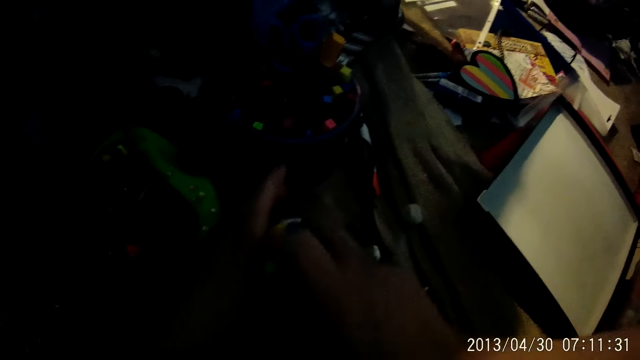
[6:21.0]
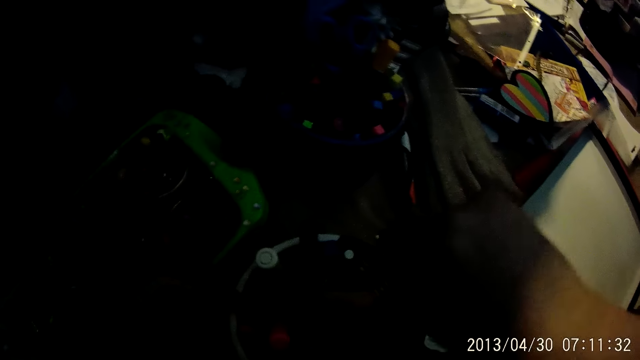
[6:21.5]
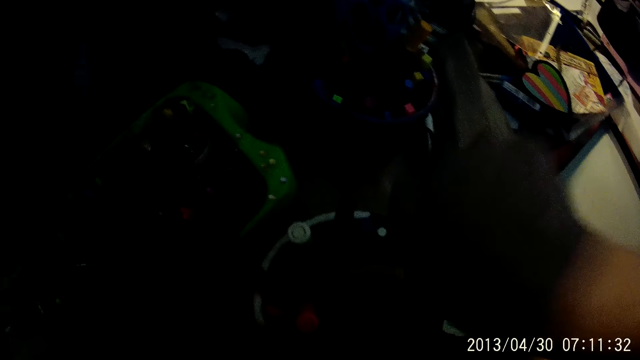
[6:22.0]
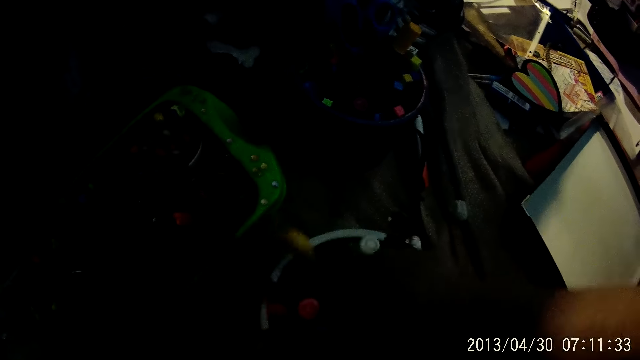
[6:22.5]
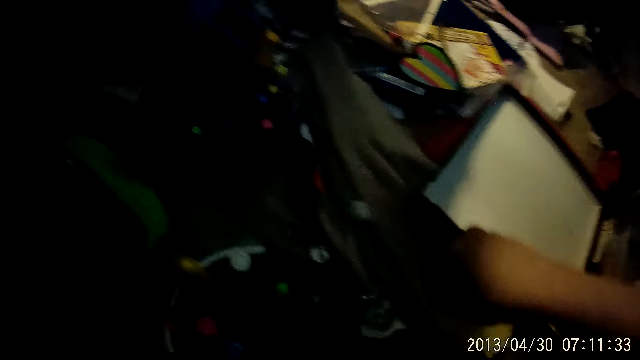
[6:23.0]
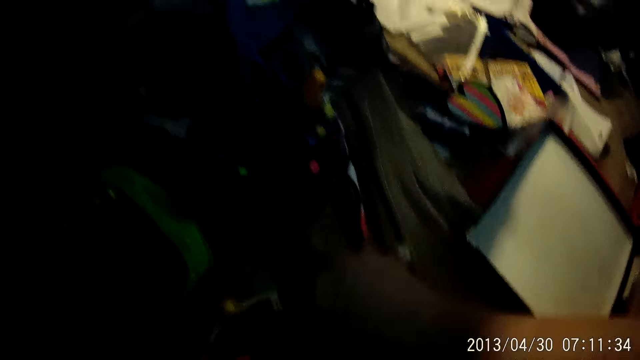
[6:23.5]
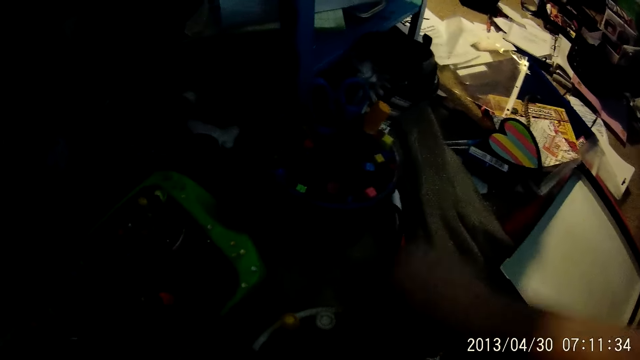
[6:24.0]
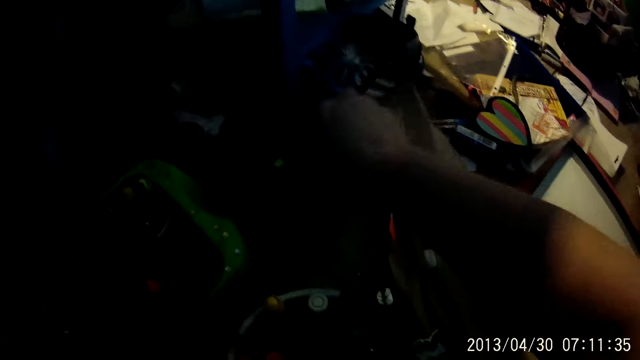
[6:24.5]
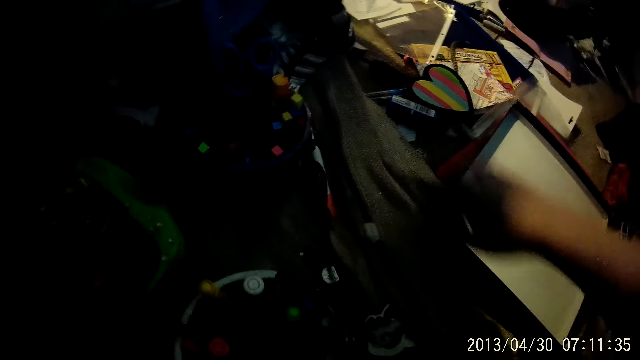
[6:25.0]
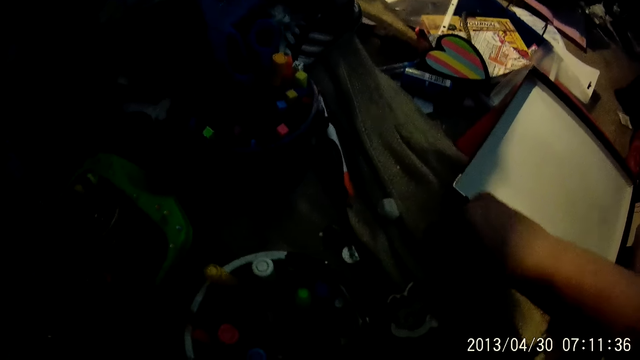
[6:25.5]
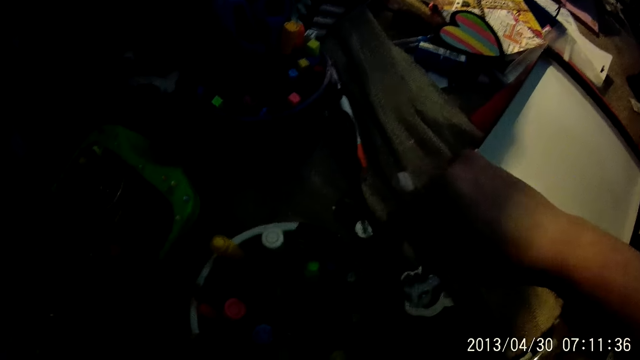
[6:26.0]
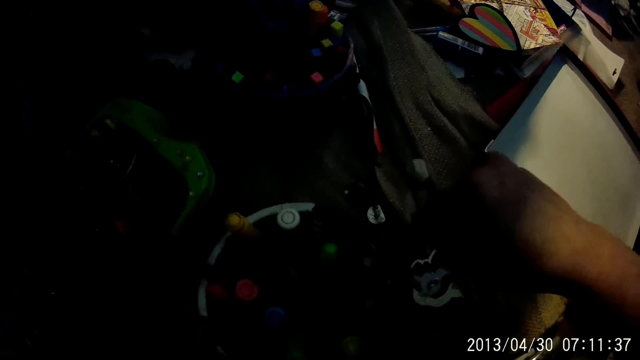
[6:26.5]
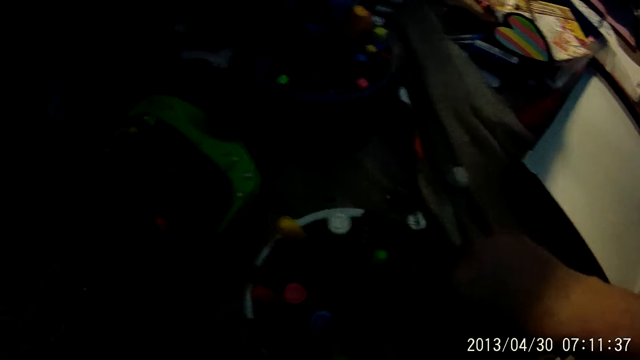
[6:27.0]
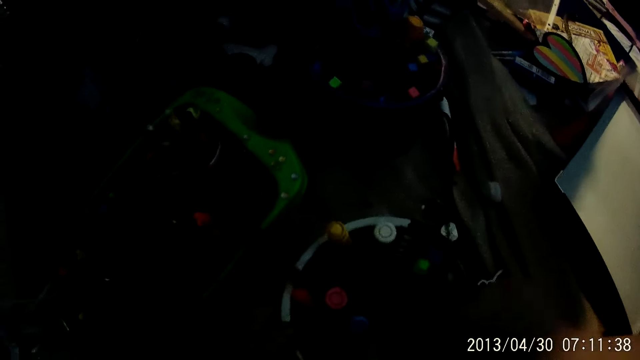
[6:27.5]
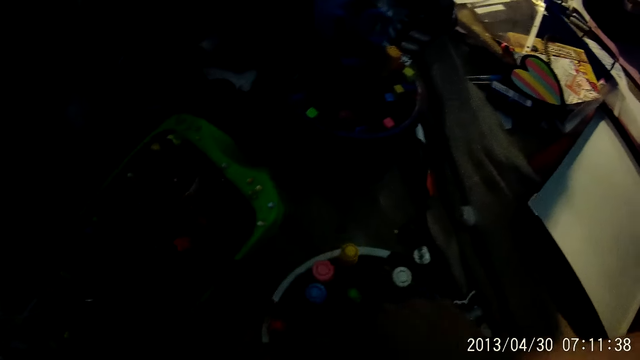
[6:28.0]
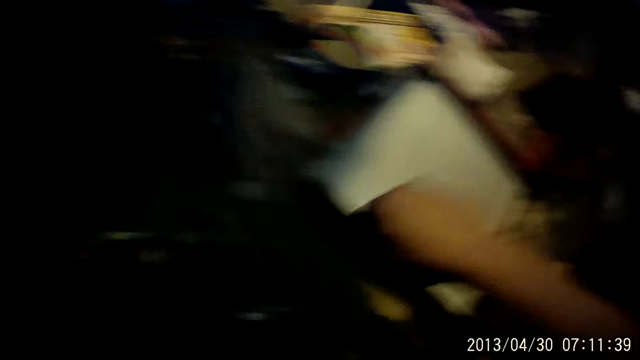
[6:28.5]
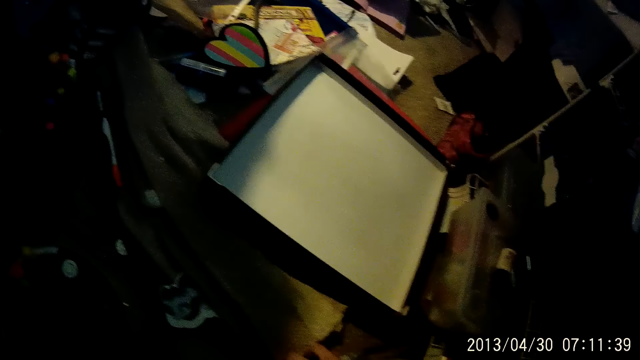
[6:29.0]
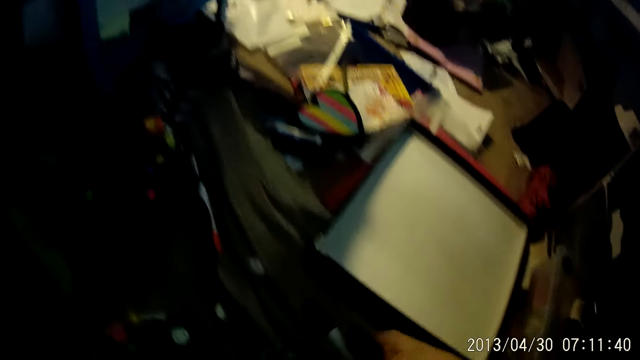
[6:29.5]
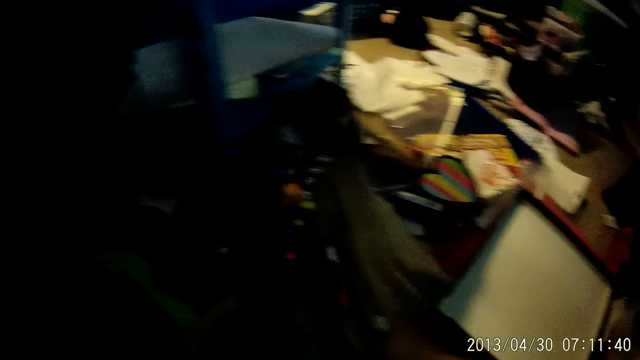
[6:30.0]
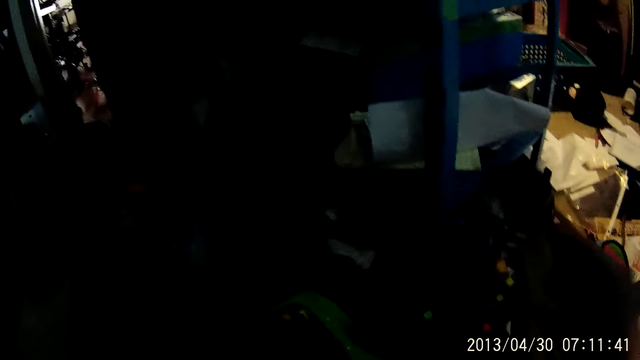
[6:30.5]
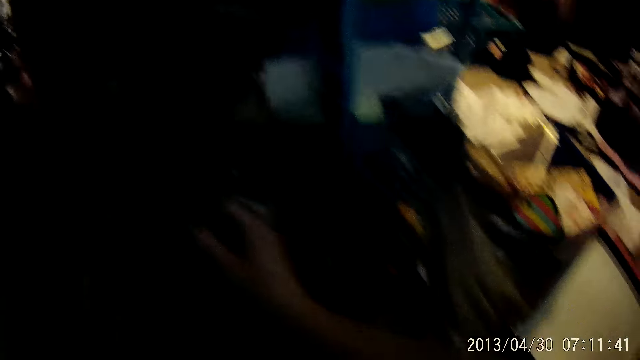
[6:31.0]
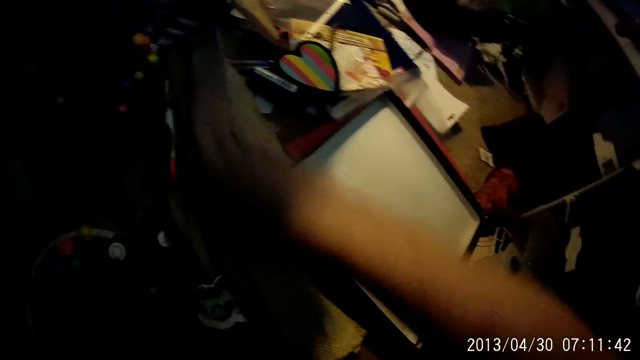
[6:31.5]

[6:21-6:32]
The camera wearer fits the marker pens. They pick up a marker pen and put the marker pen in the trash can. They move their right hand. They align the marker pens. They pick up marker pens and put the marker pen in the trash can.

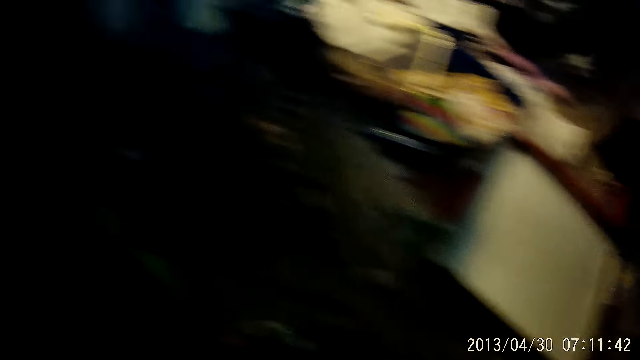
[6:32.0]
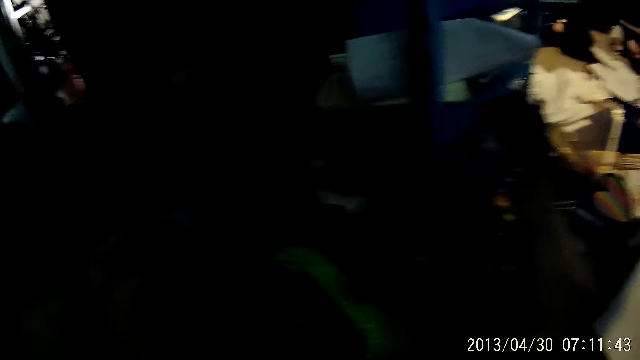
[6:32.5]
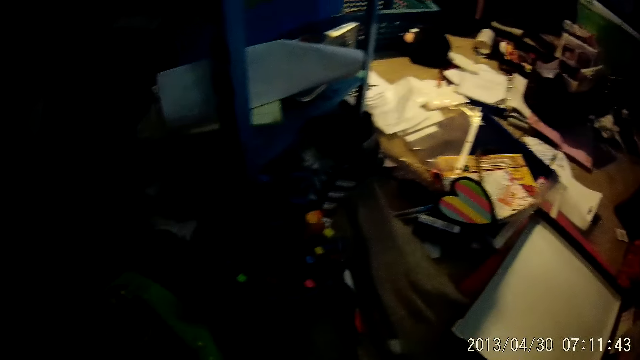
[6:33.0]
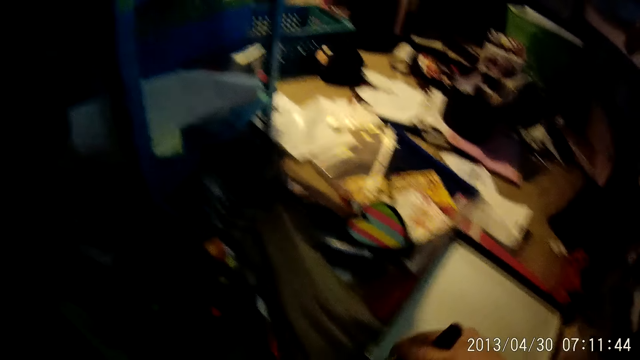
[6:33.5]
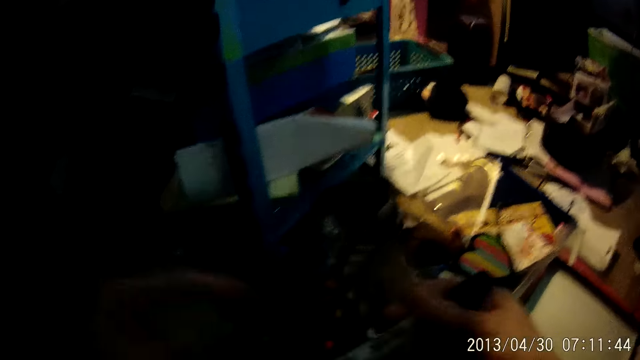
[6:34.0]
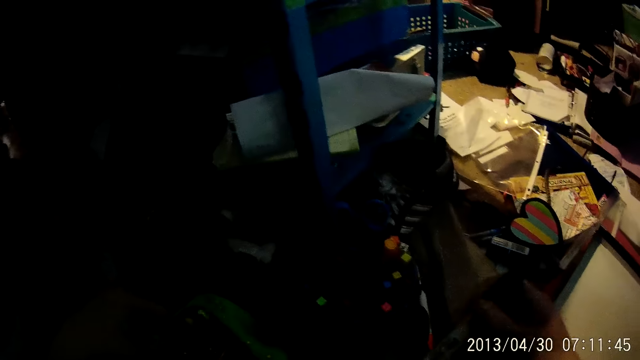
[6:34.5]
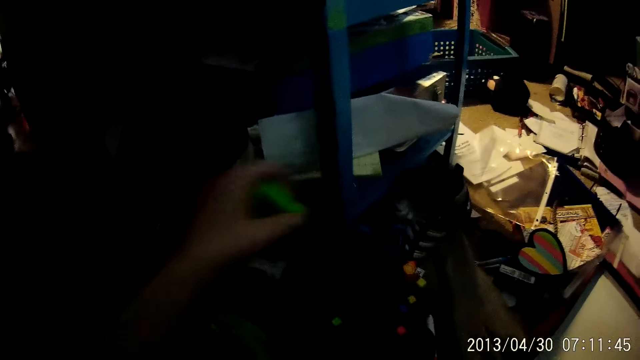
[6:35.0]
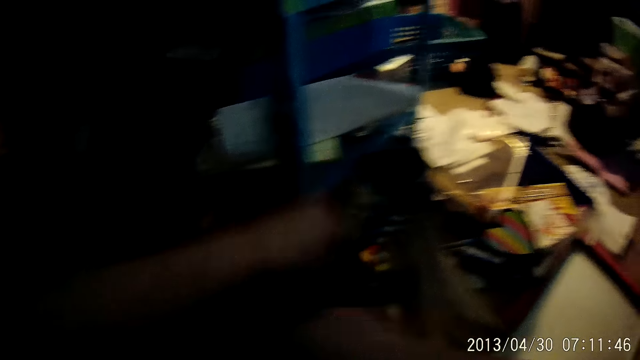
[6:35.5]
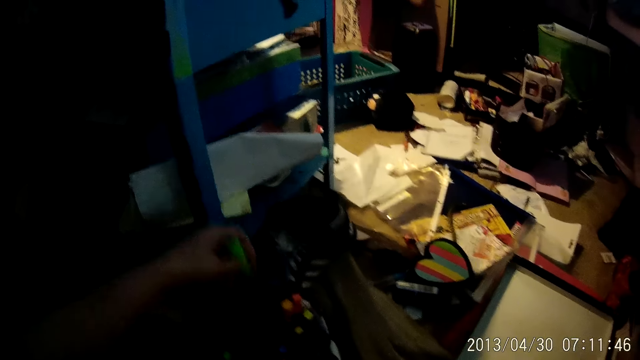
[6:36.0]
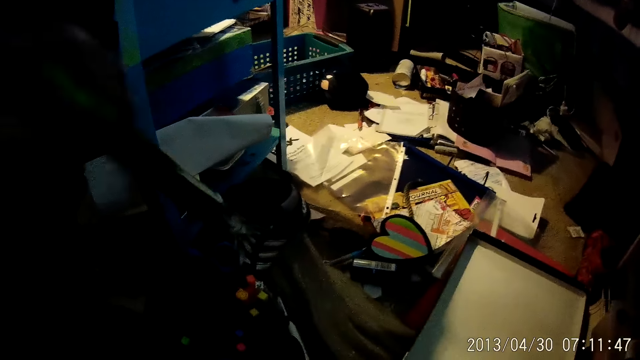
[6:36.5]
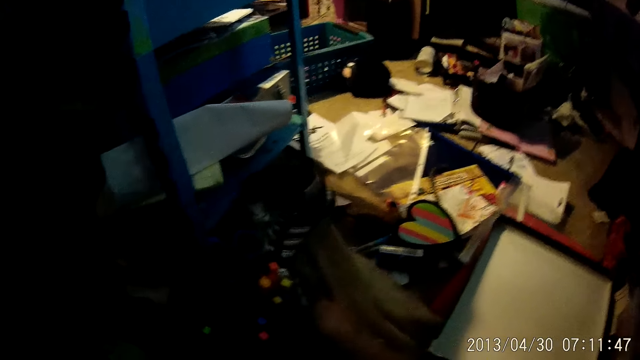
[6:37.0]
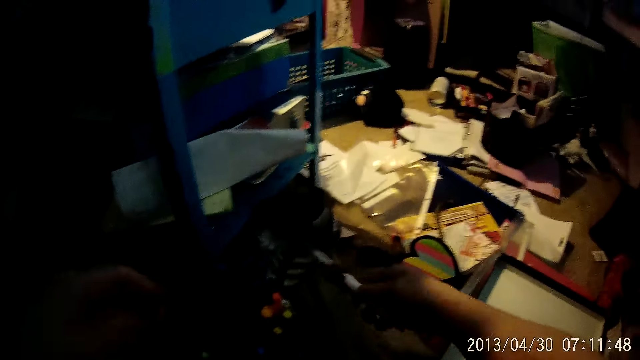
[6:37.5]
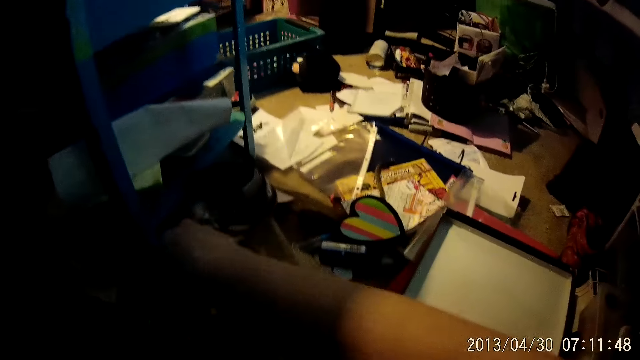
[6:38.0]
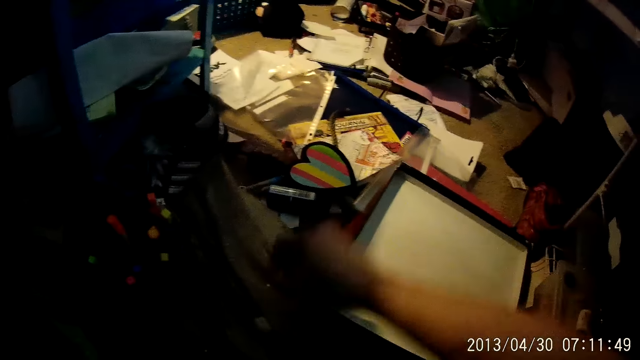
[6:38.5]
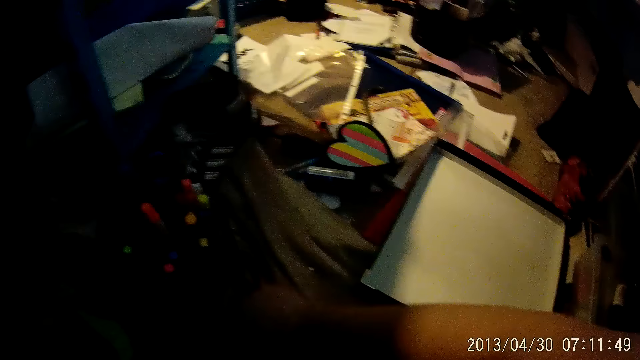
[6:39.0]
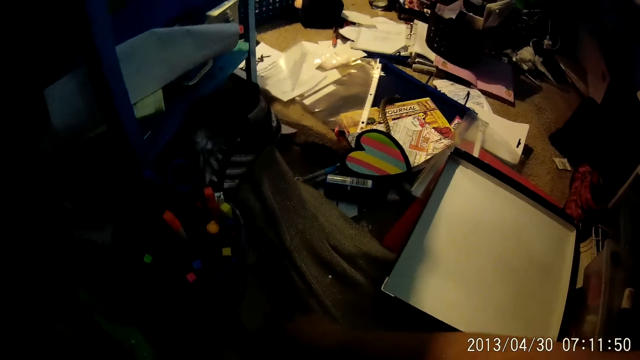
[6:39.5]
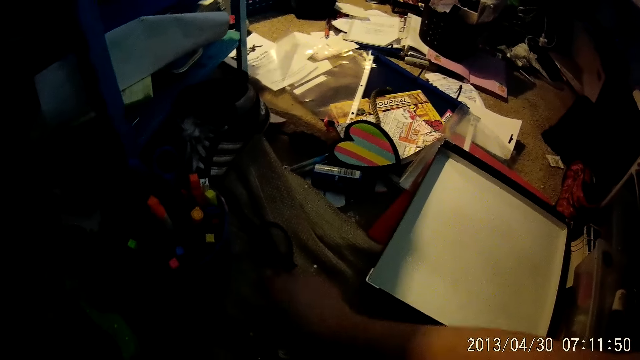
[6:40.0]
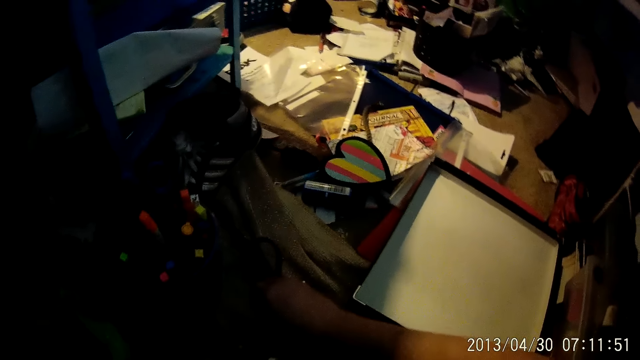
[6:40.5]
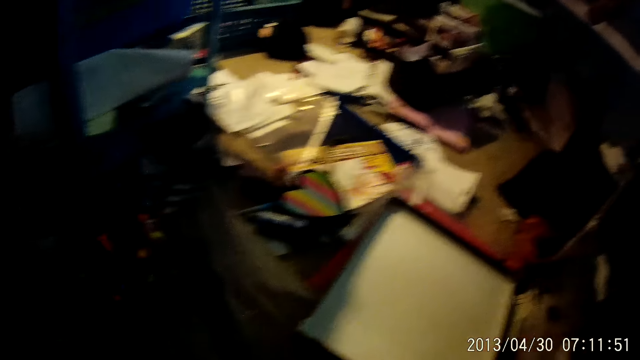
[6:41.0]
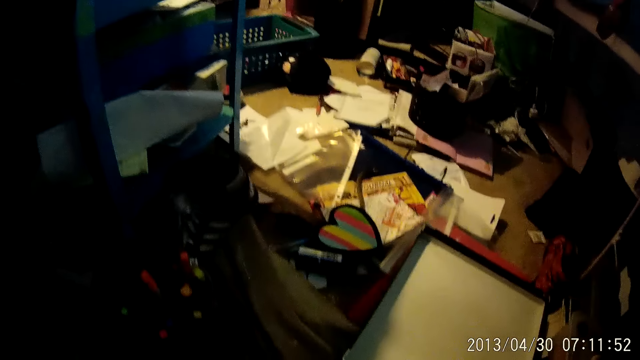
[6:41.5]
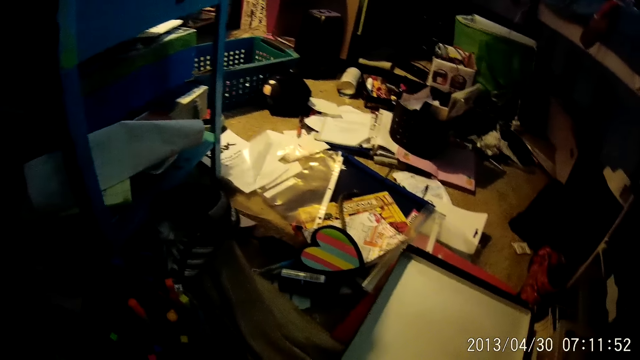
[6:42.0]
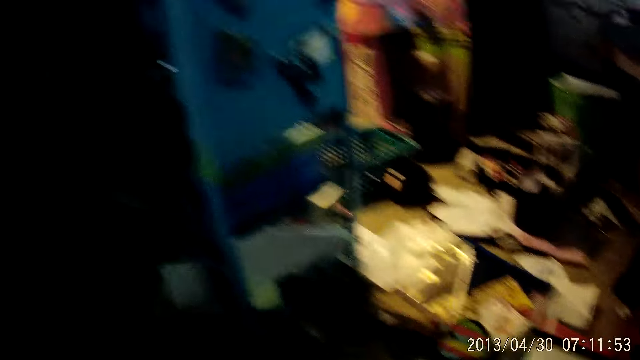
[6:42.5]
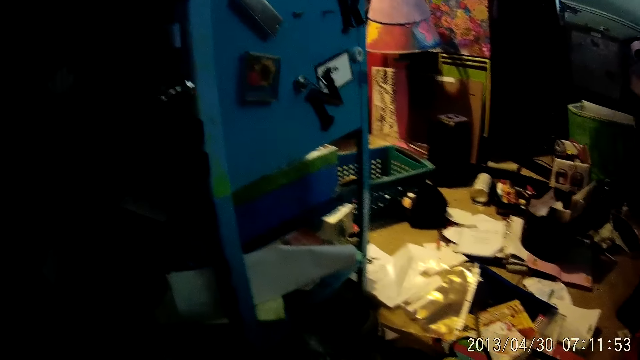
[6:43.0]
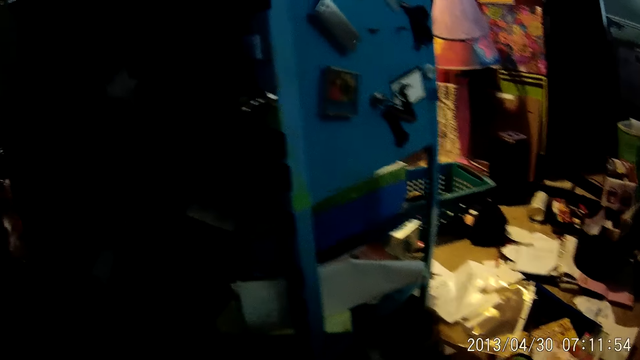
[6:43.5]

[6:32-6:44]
The camera wearer picks up marker pens. They pick up a marker pen with the left hand and put the marker pen in the trash can. They lift the marker pen and put the marker pen in the trash can. They pick up marker pens and put the marker pen in the trash can. They touch a bag.
